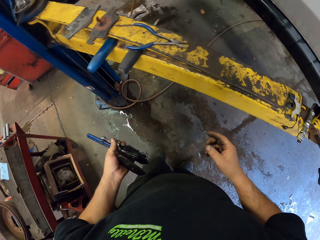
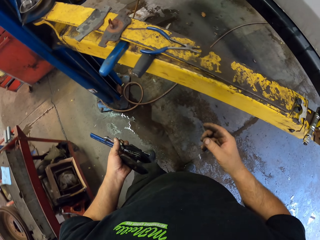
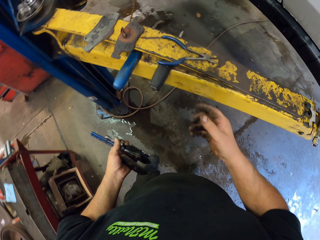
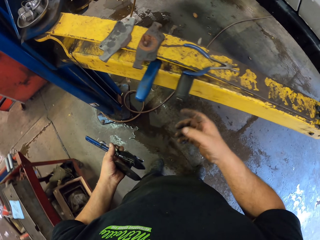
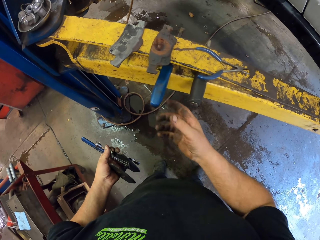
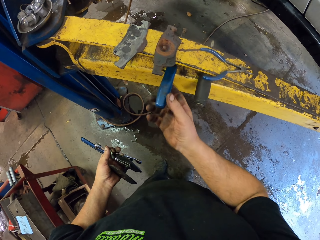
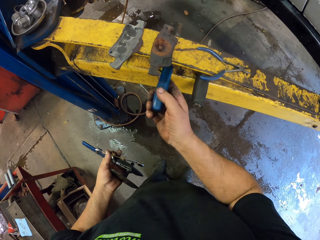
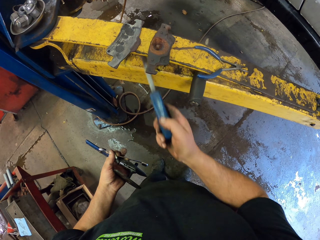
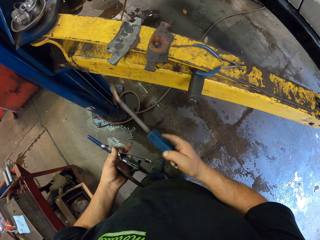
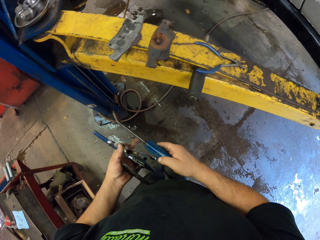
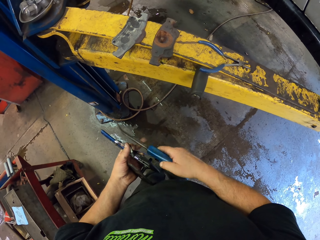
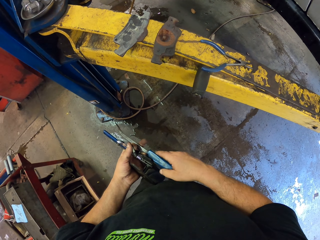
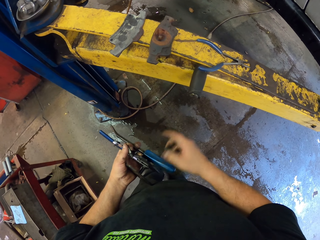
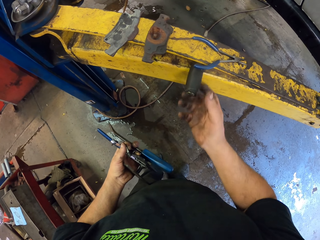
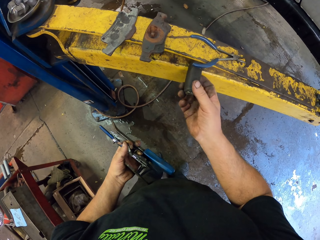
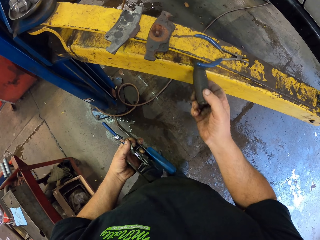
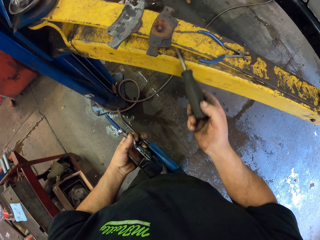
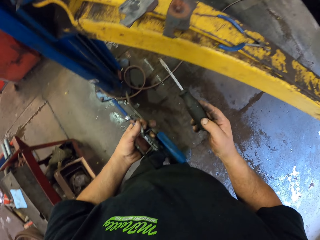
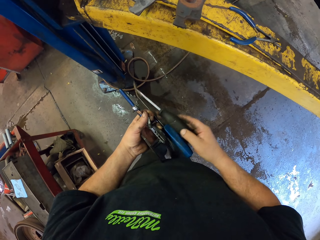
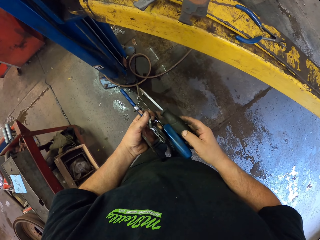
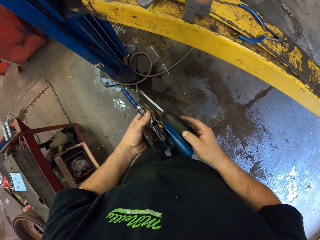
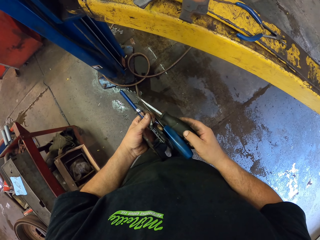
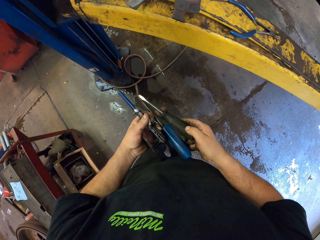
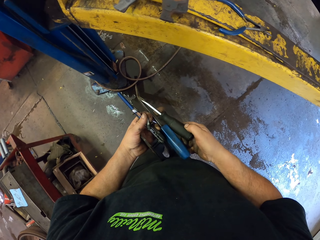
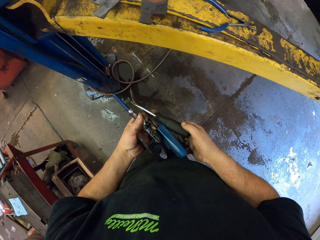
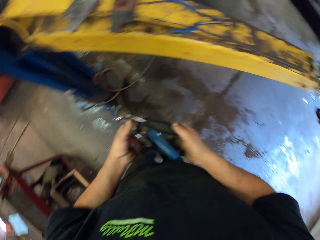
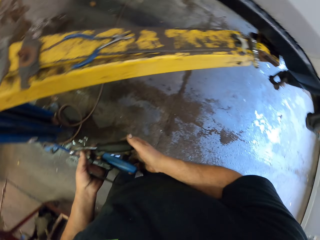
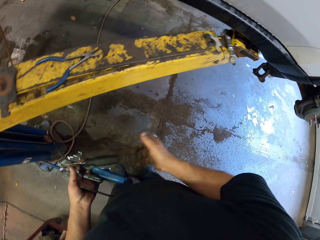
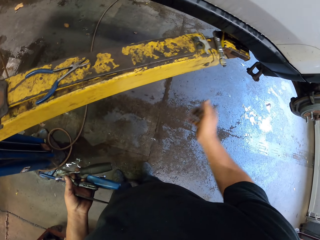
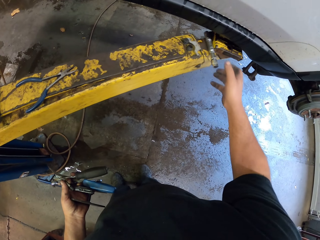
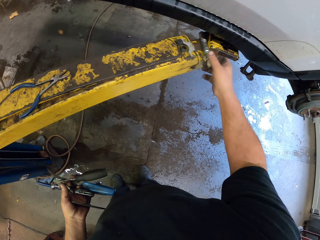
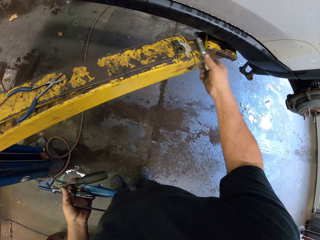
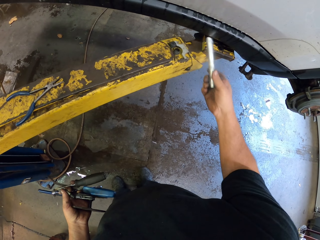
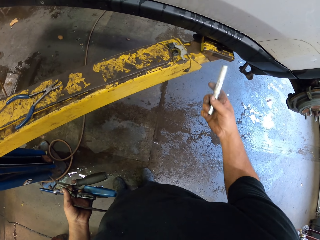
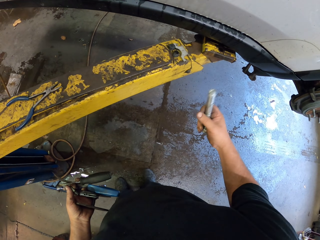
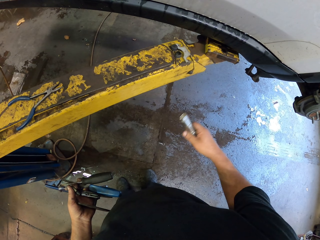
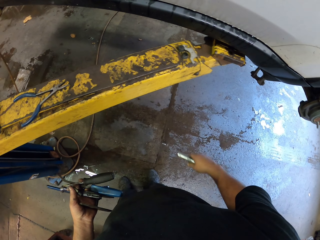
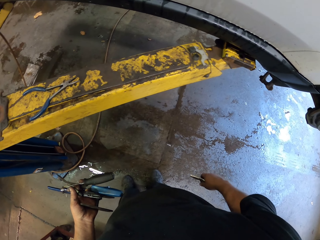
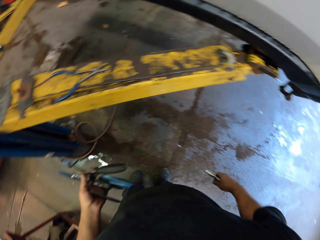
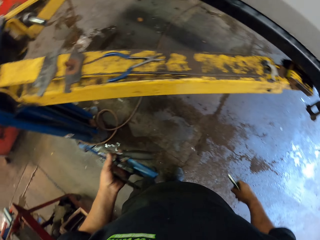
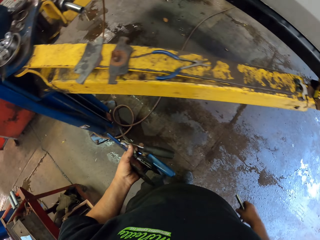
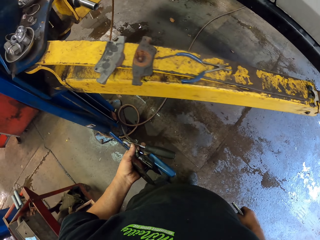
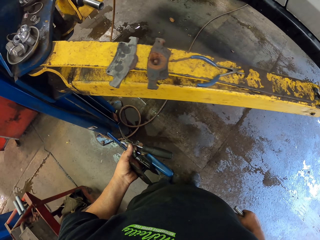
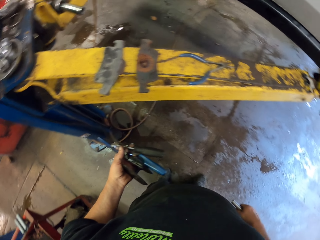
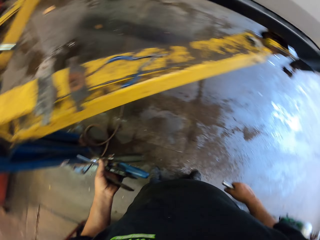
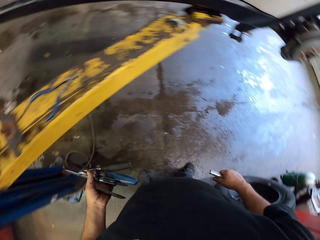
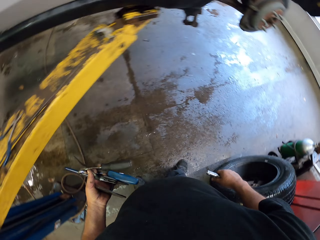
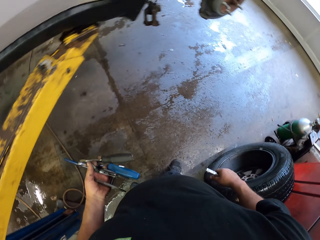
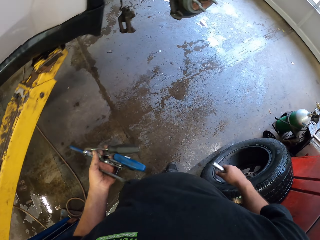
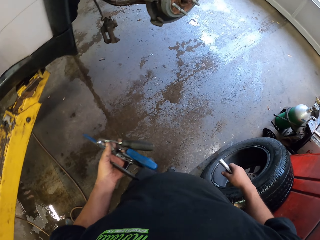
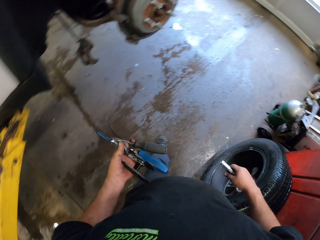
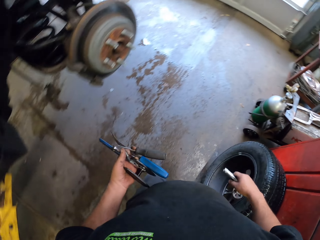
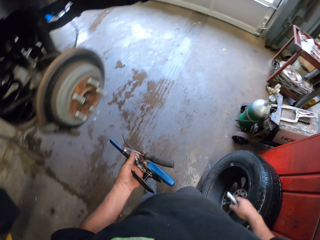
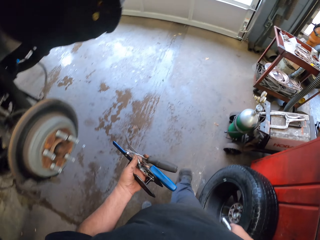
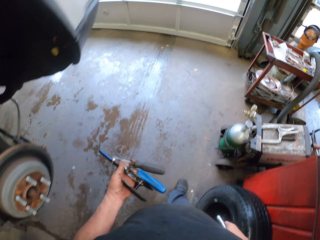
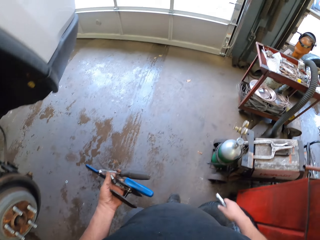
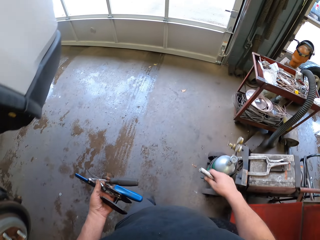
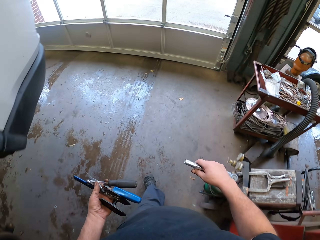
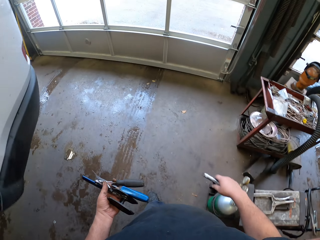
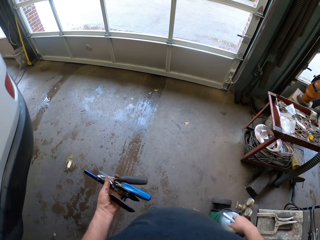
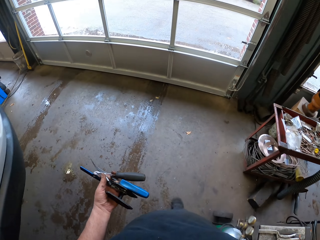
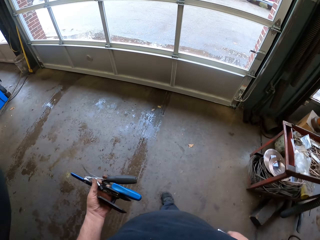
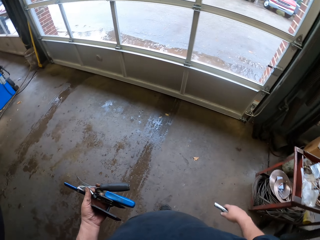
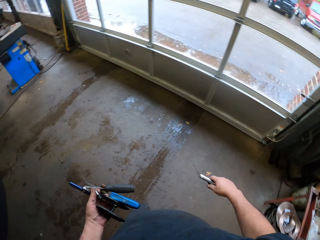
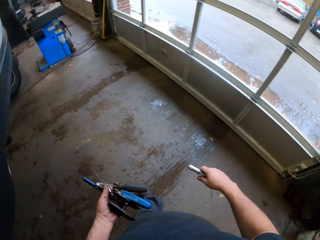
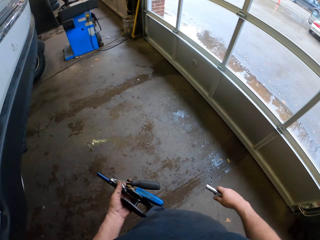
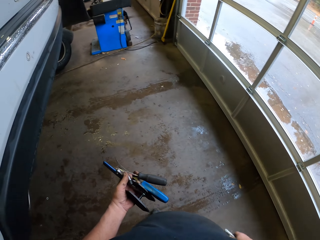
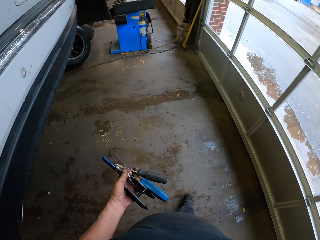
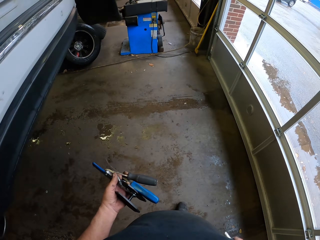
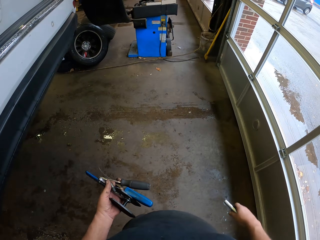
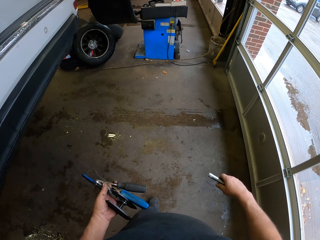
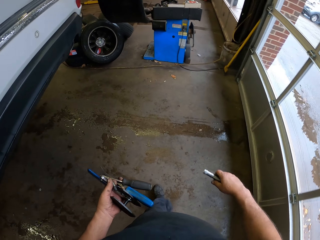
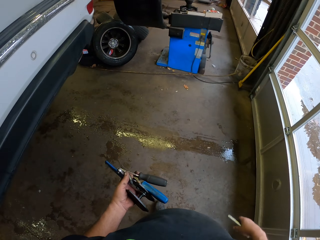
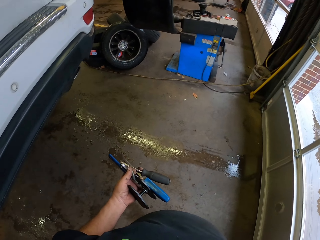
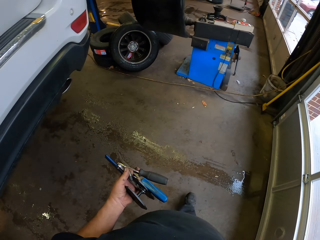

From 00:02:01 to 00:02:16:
The camera wearer picks up the screwdriver. They pick up the bolt. They walk around the garage.

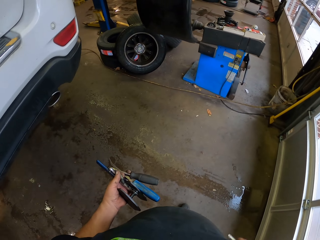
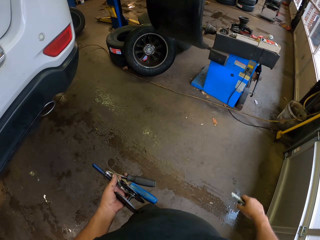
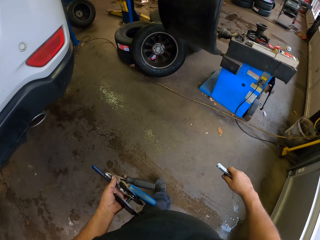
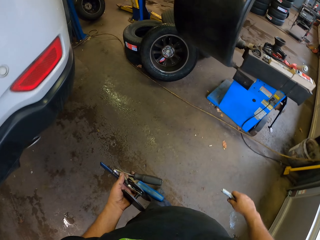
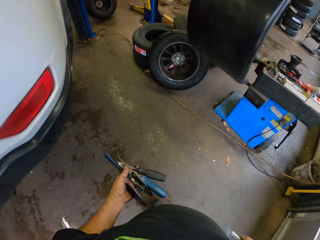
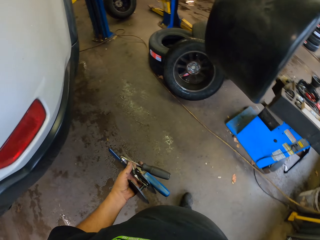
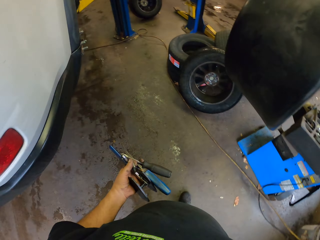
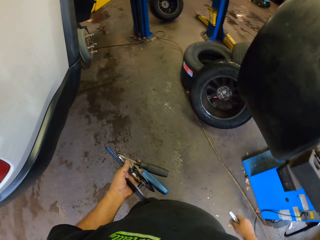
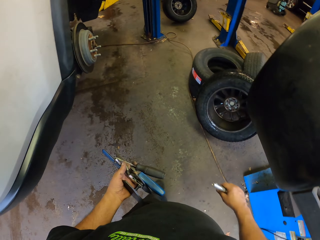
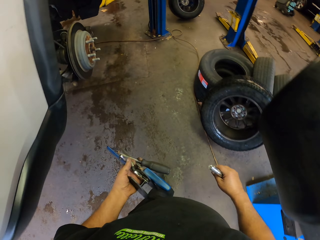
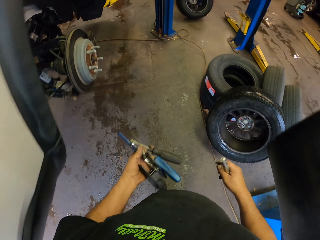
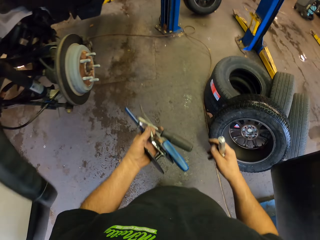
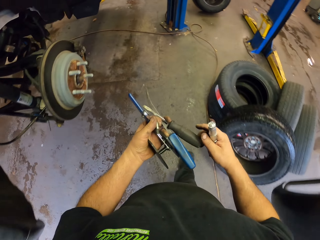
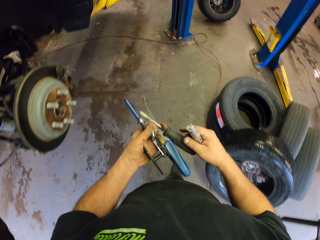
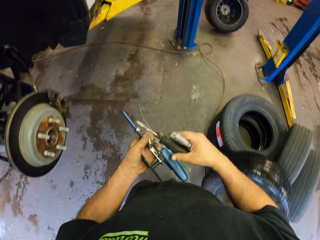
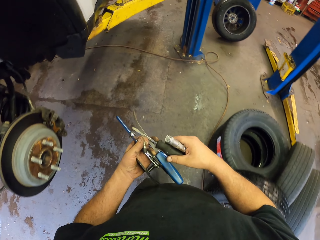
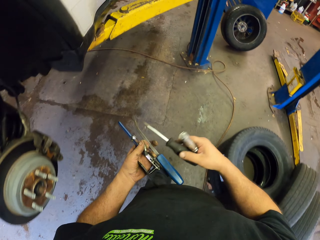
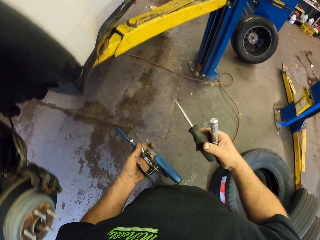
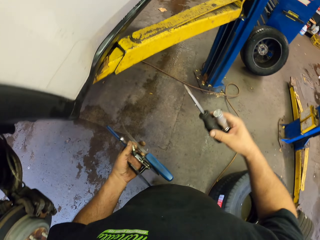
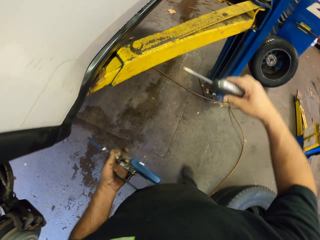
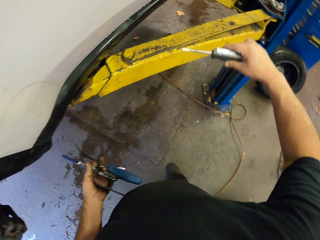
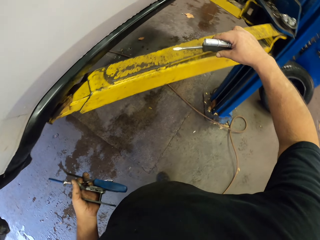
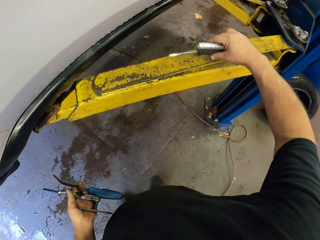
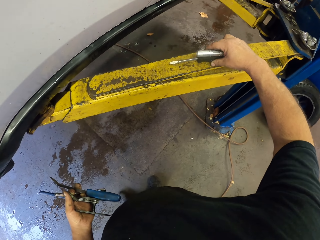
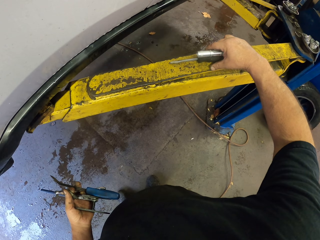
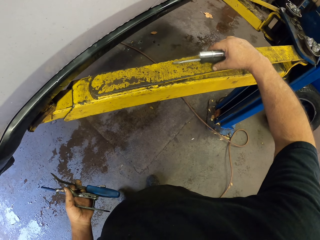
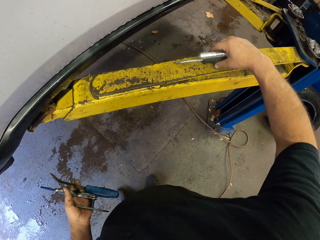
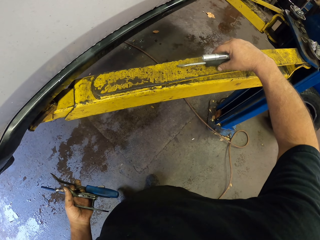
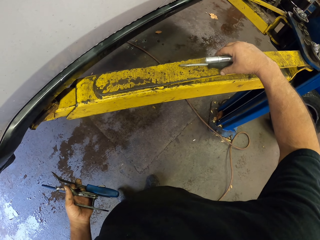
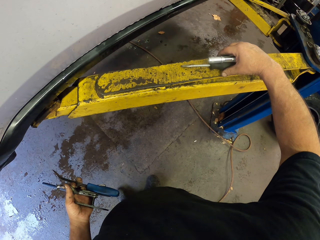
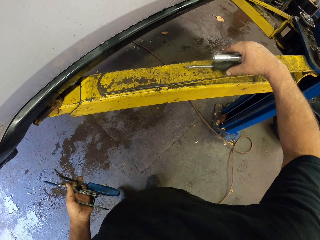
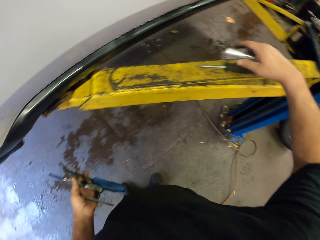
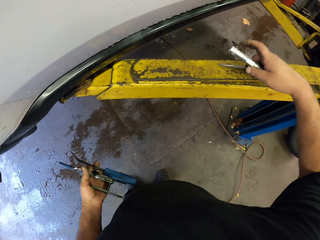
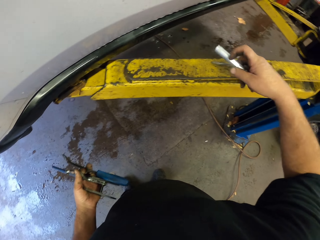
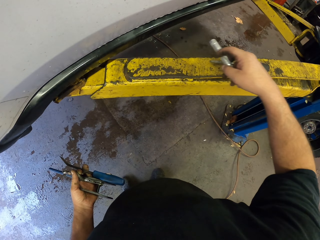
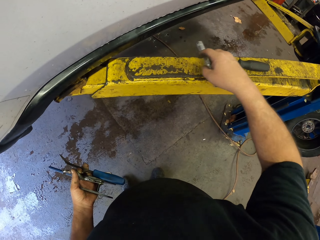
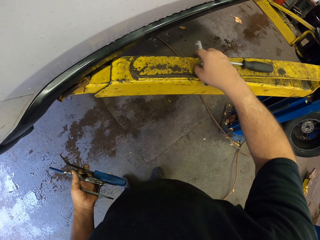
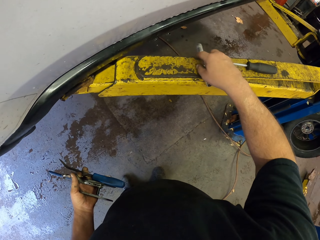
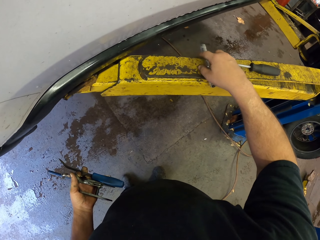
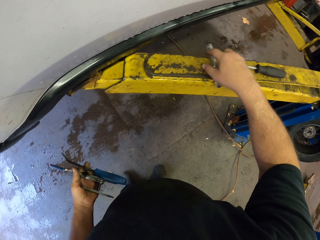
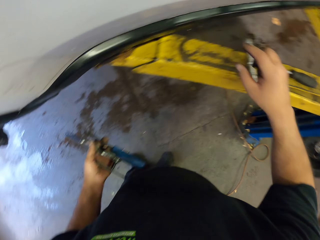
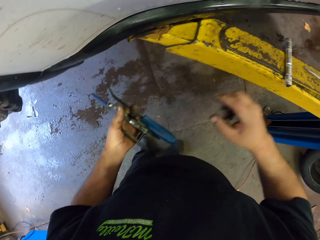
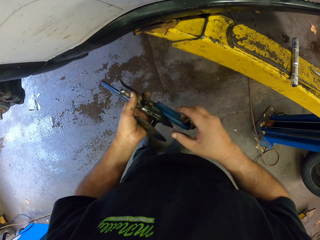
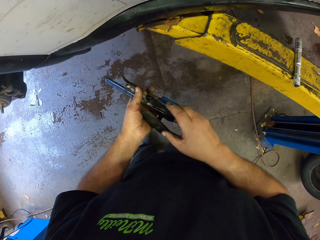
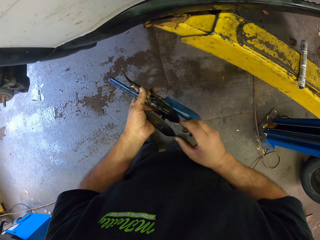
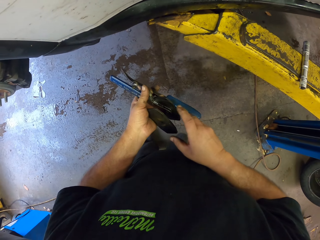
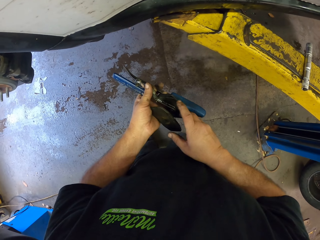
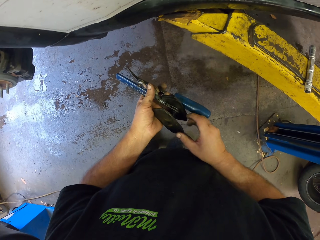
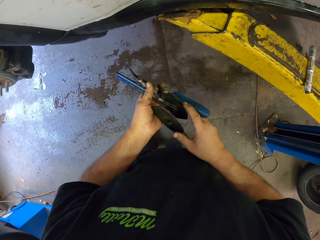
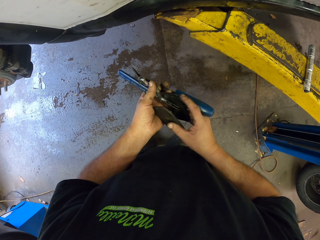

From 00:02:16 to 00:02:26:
The camera wearer puts the screwdriver on the crane. They put the bolt on the crane.
